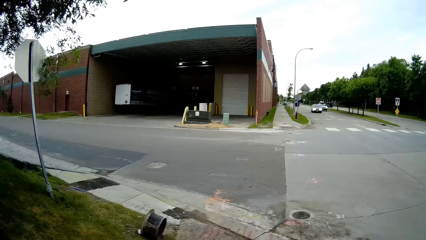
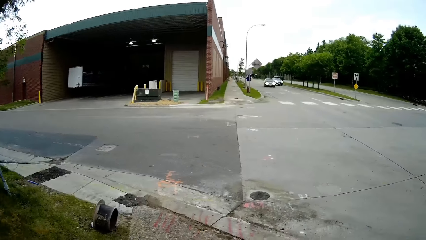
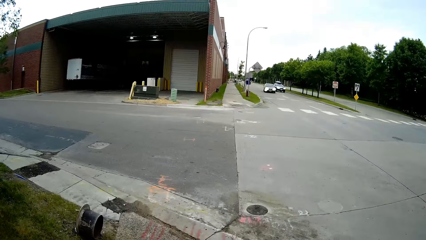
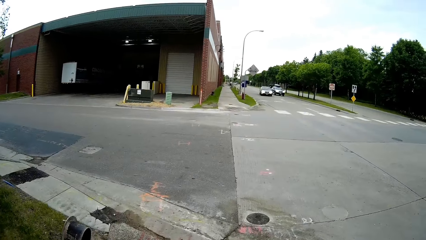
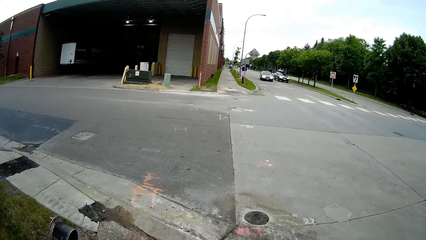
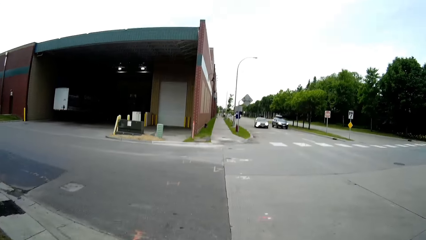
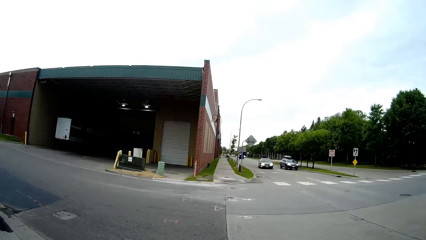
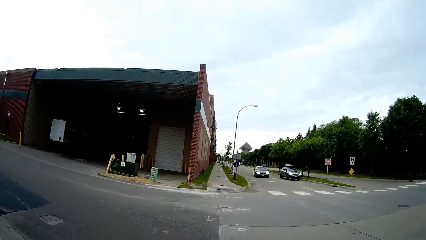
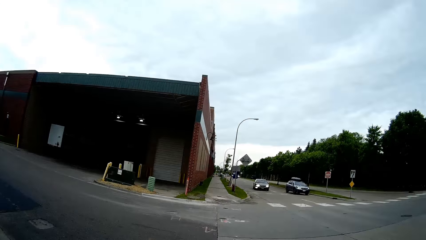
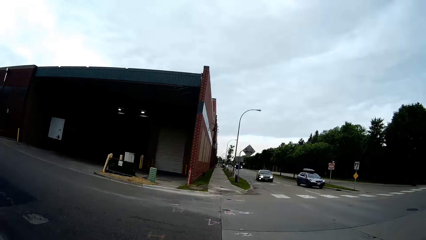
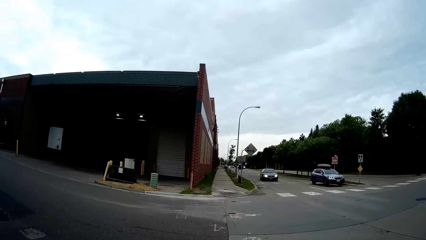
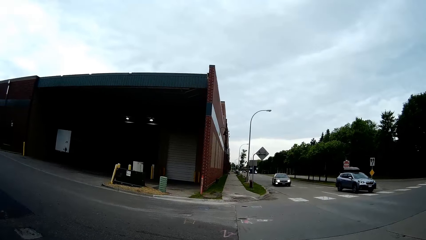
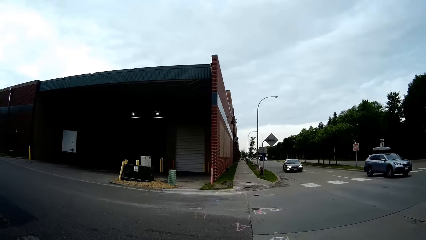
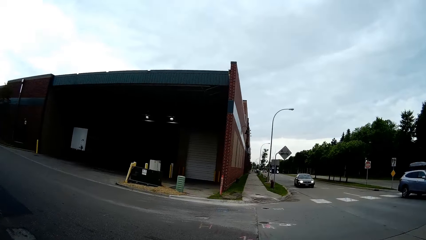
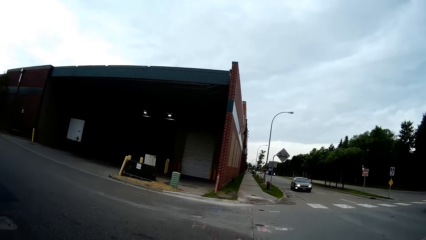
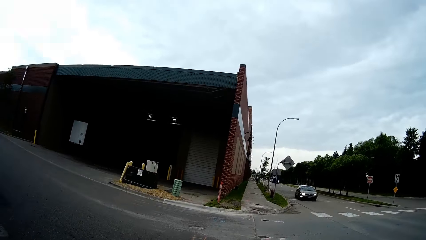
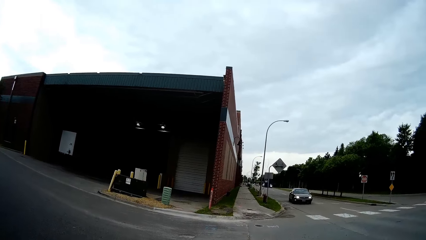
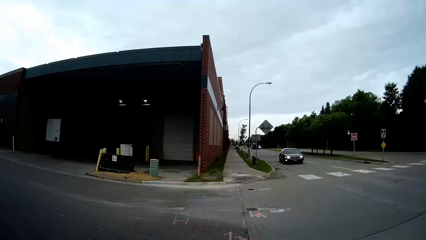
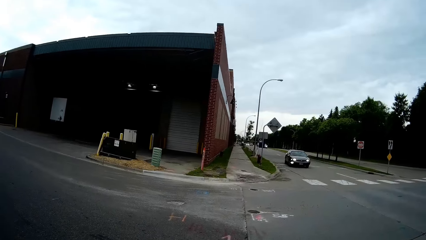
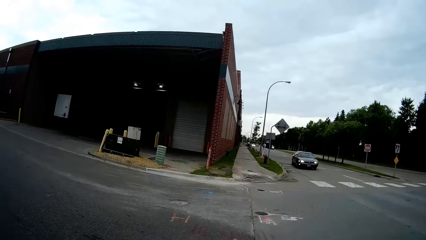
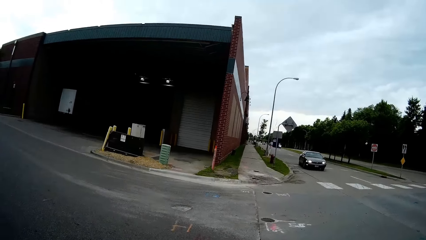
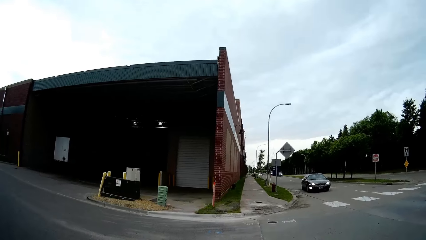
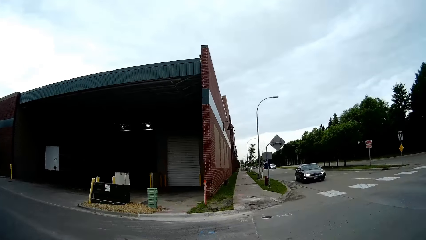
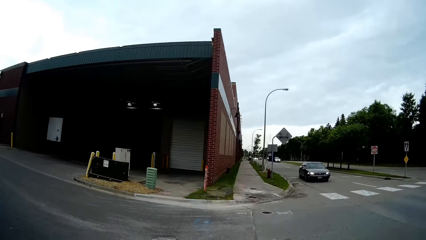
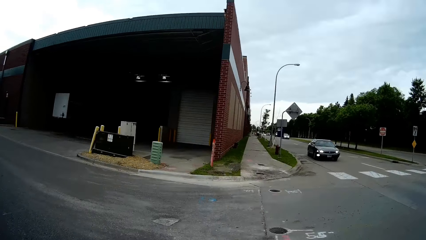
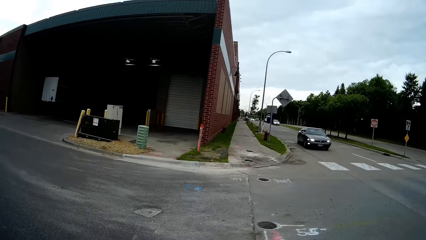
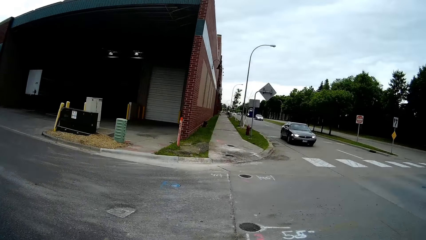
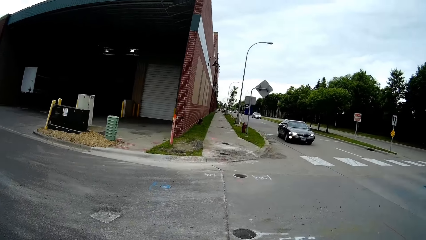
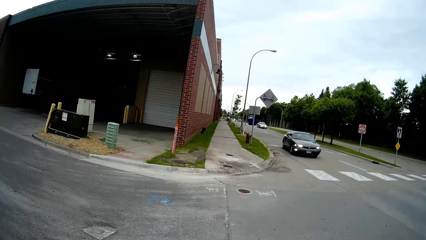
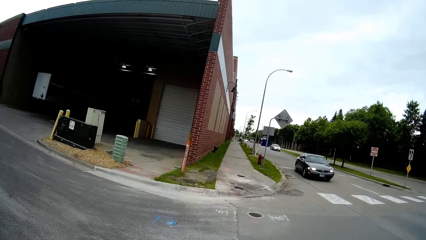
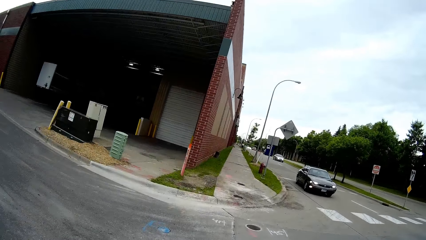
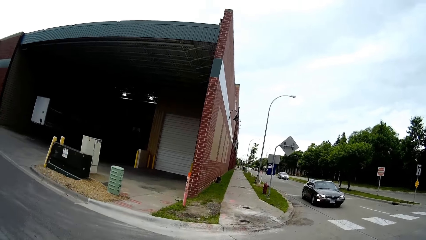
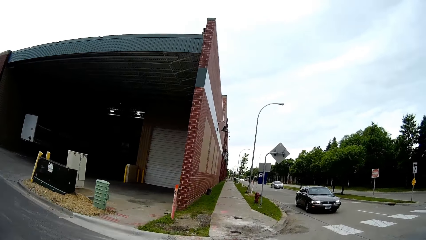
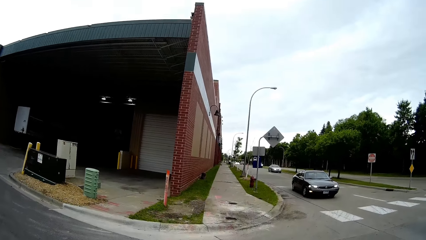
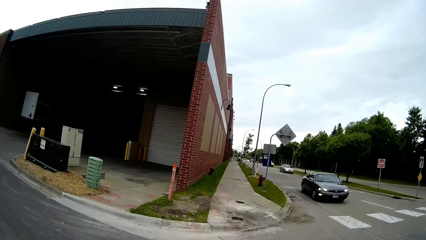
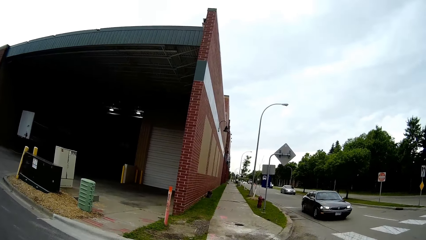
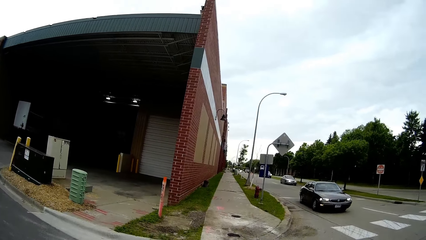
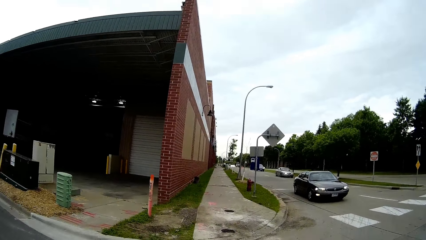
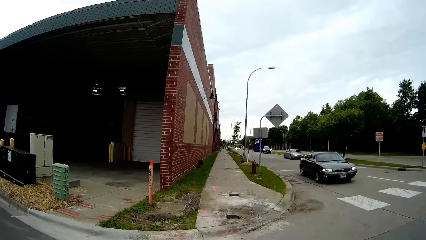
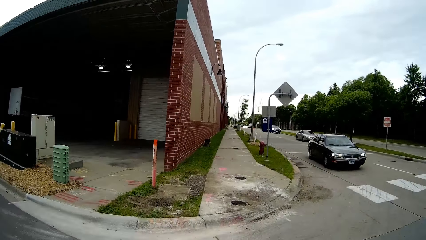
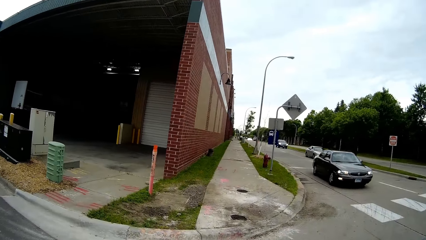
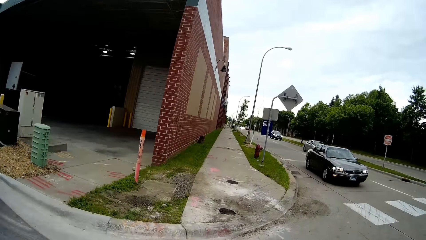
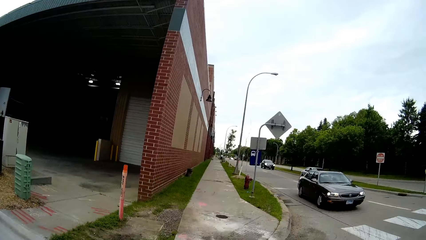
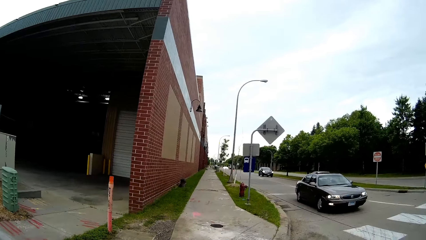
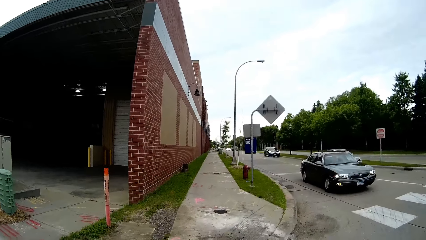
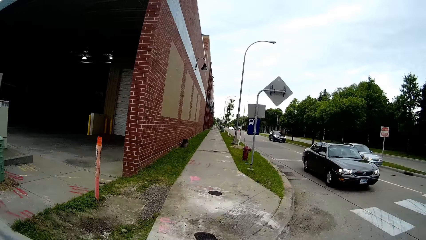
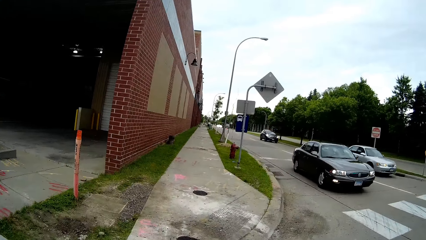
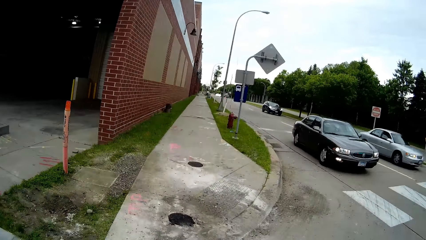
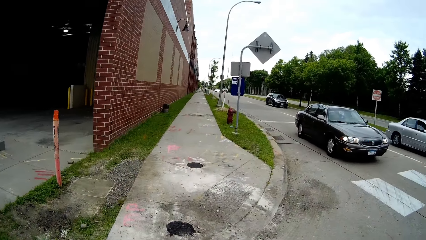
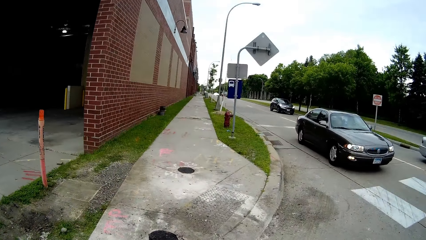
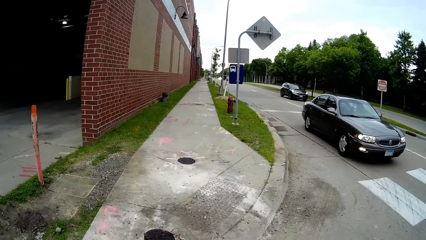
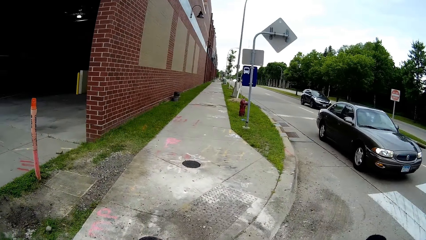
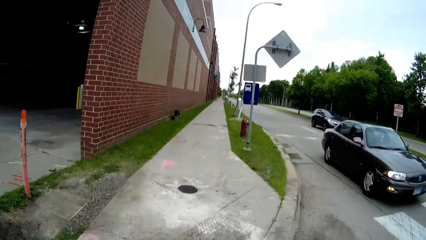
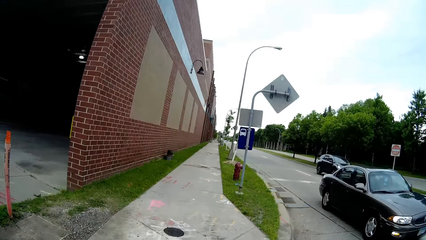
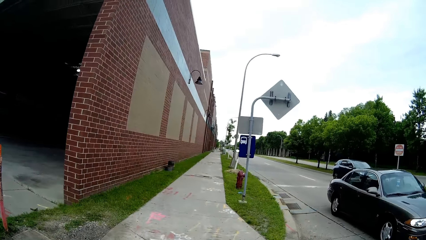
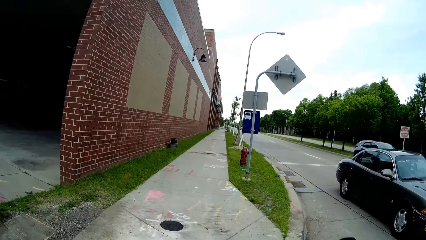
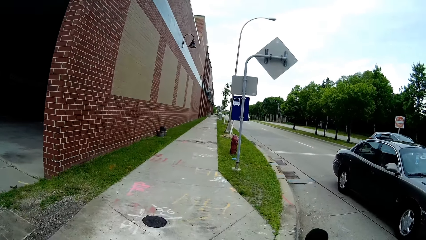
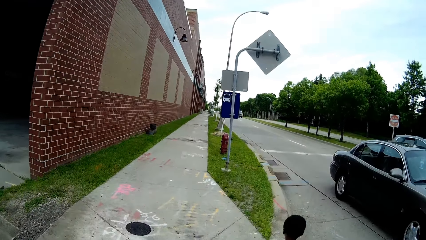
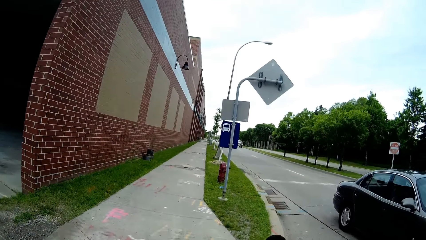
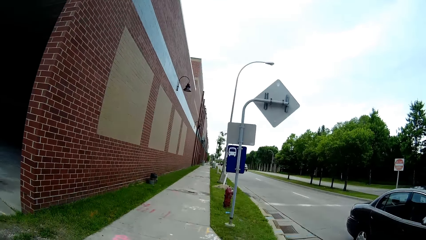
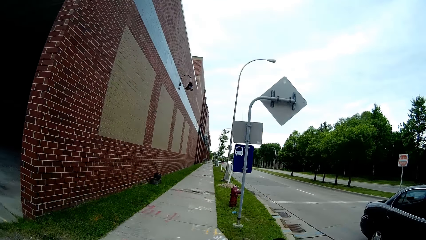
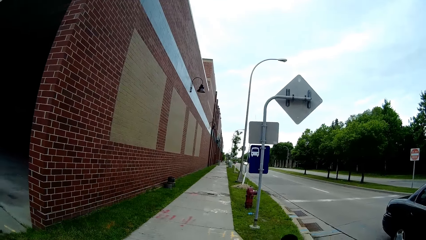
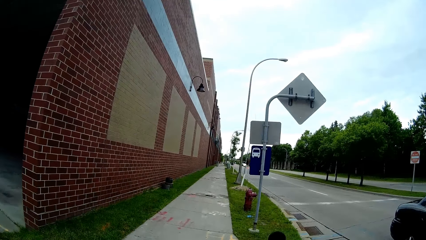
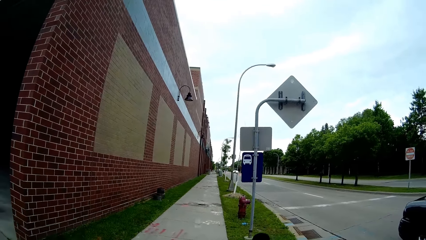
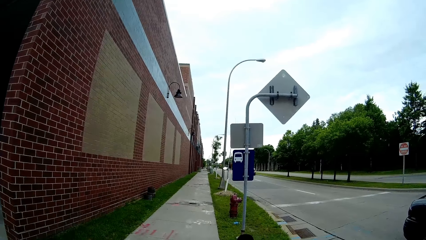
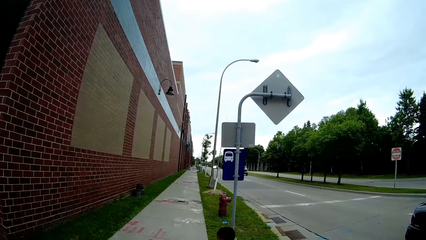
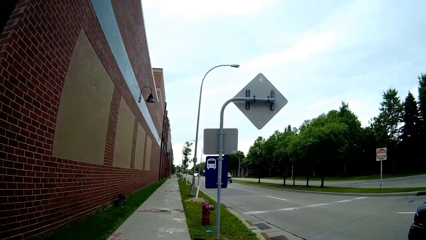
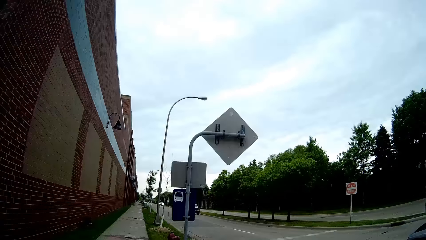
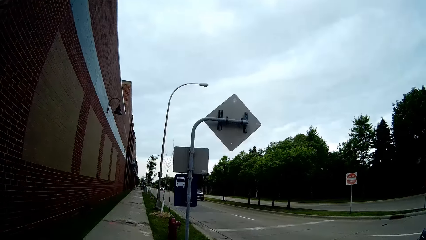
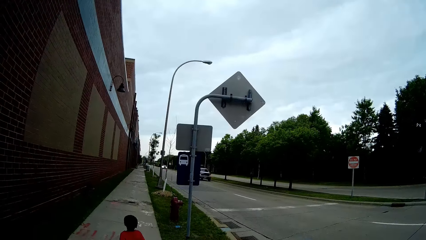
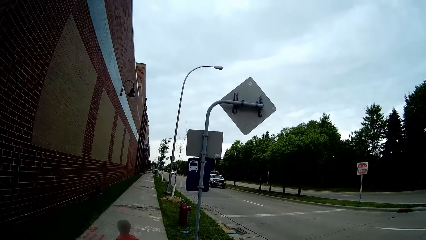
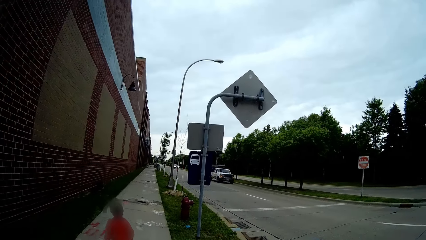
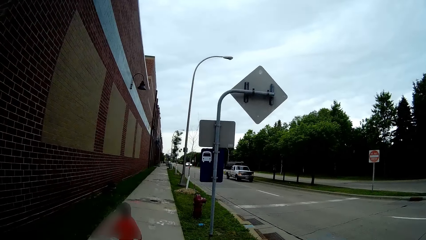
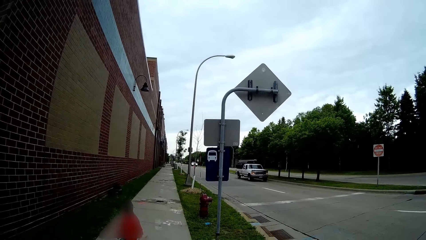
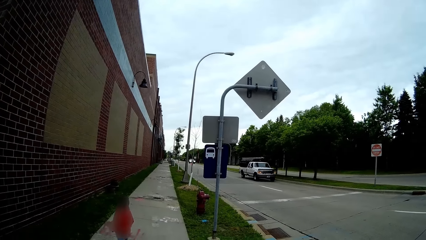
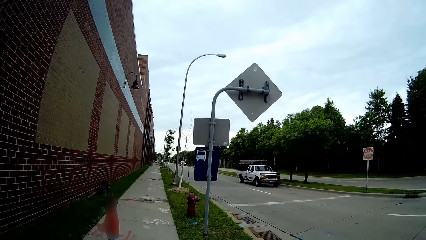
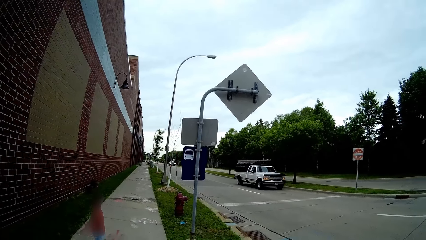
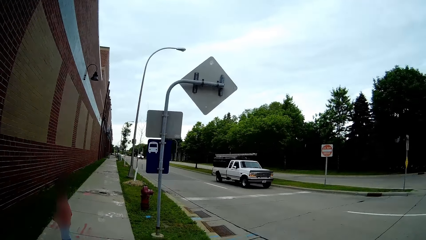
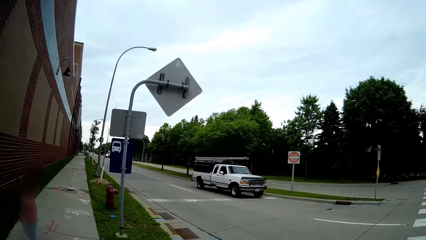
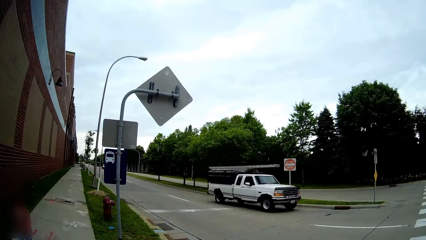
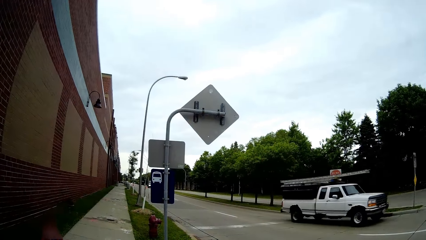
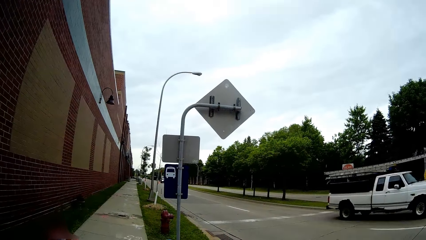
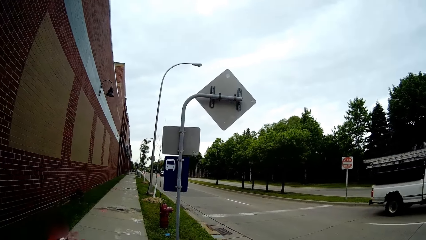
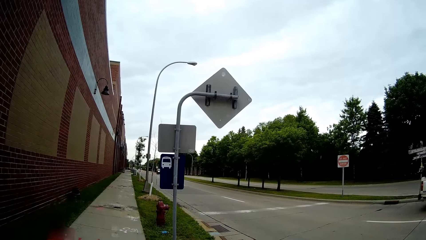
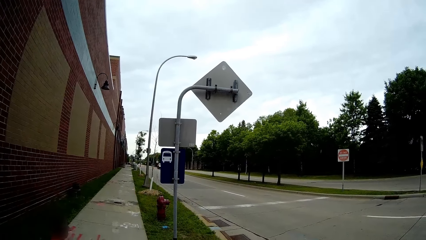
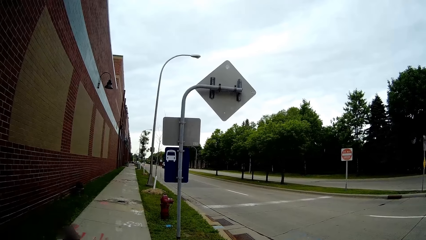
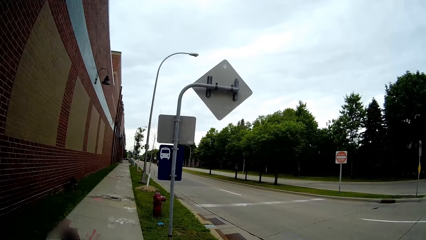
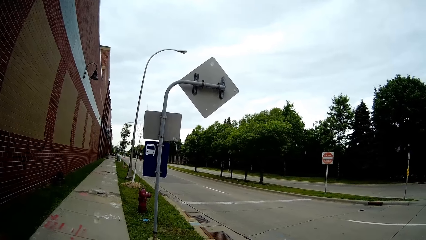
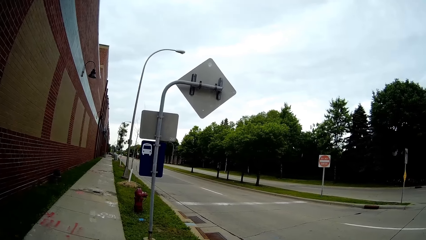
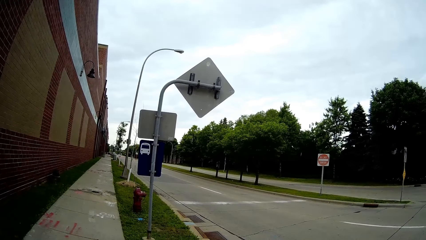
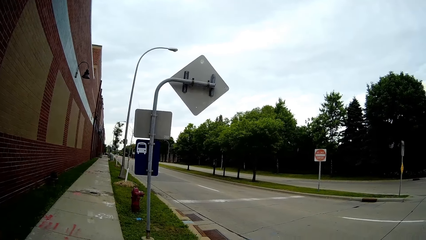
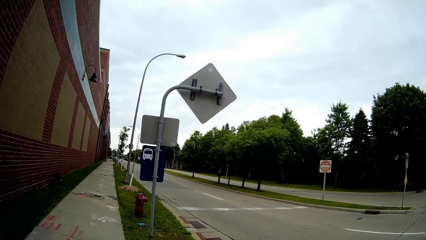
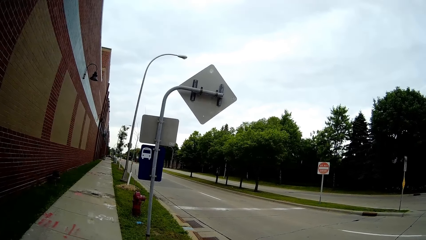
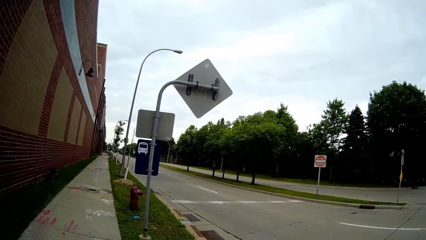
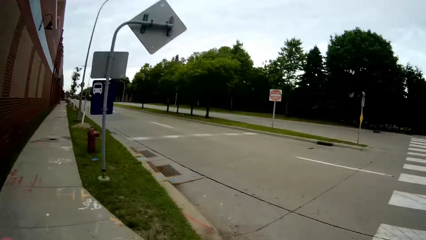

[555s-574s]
The camera wearer walks across a junction. A blue car drives past the camera wearer. A silver car drives past the camera wearer. The camera wearer talks to a boy. A black car drives past the camera wearer. A black car drives past the camera wearer again. The boy runs forward. The boy walks on the road. A white truck drives past the camera wearer. The camera wearer instructs the boy to cross the road.
